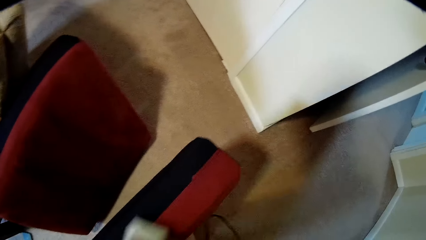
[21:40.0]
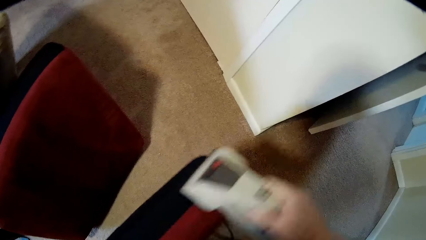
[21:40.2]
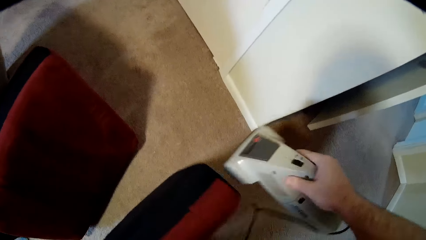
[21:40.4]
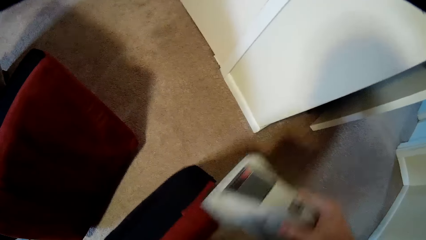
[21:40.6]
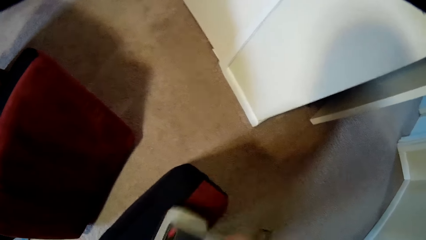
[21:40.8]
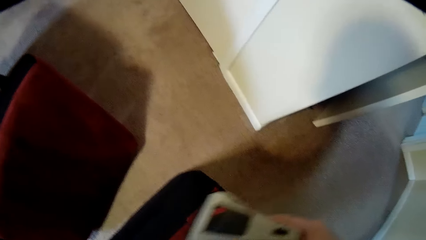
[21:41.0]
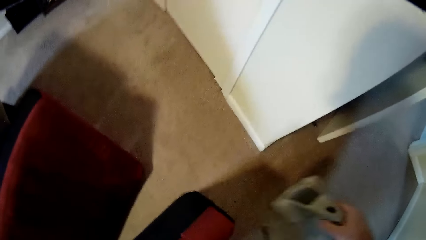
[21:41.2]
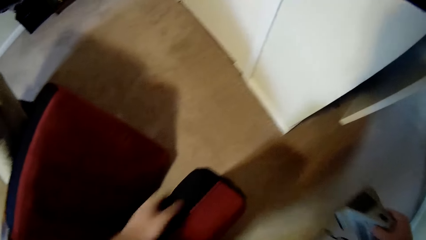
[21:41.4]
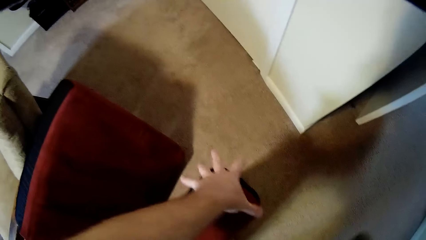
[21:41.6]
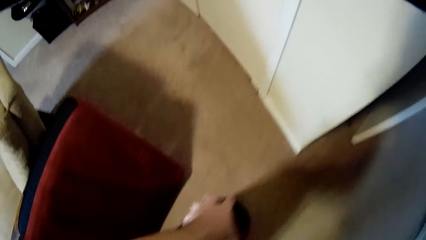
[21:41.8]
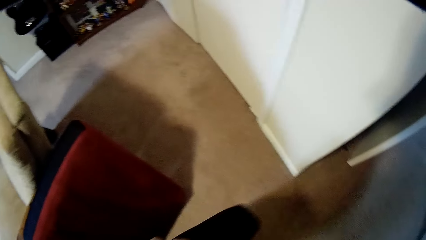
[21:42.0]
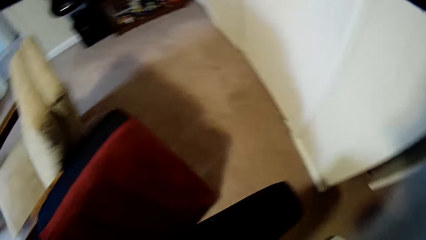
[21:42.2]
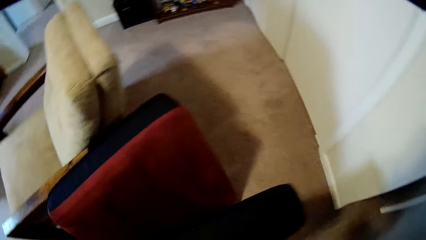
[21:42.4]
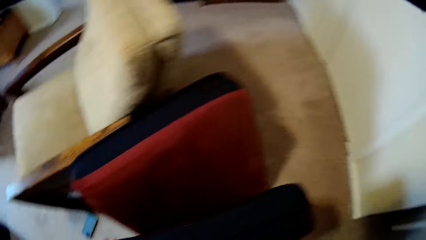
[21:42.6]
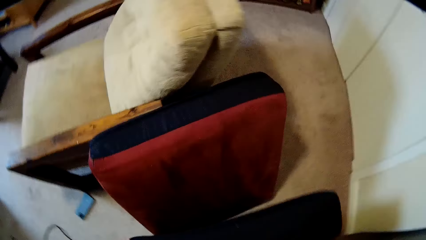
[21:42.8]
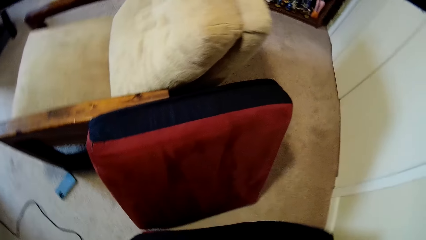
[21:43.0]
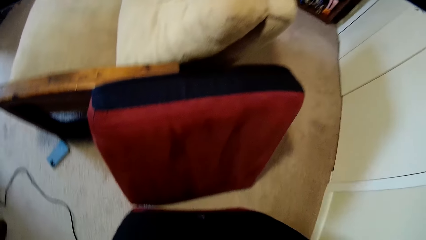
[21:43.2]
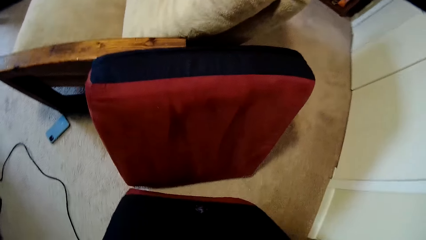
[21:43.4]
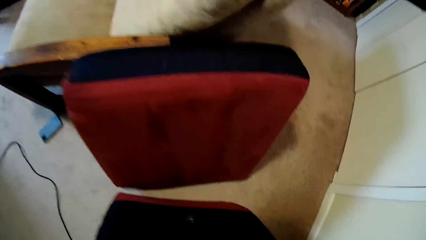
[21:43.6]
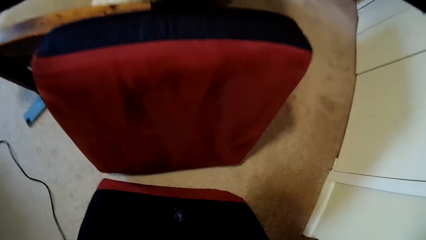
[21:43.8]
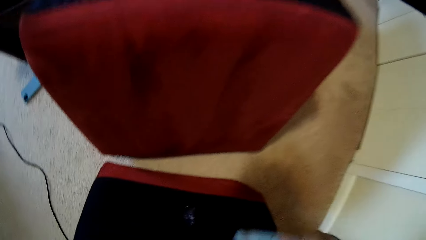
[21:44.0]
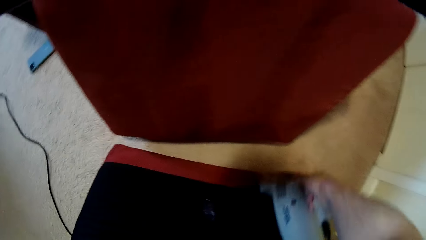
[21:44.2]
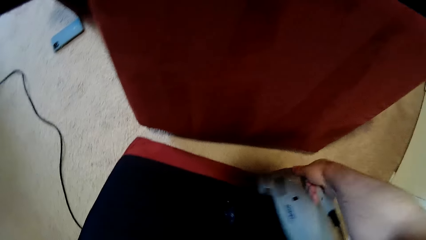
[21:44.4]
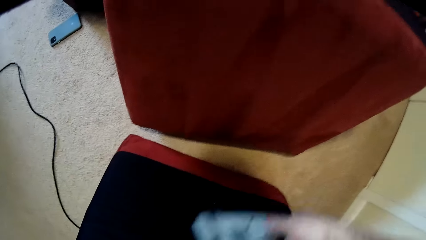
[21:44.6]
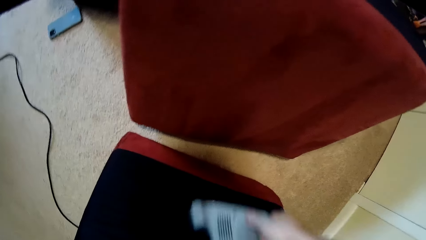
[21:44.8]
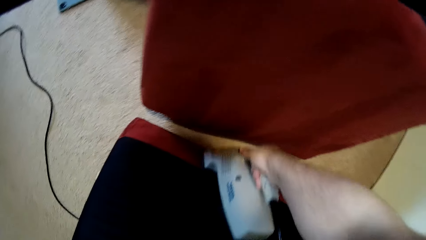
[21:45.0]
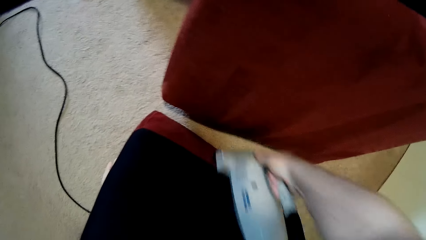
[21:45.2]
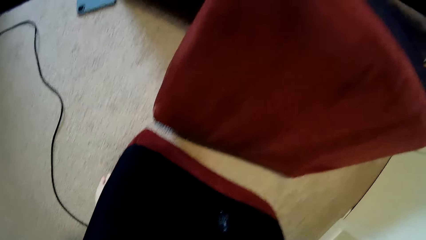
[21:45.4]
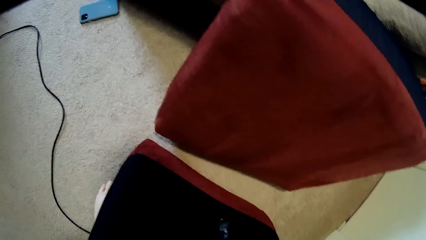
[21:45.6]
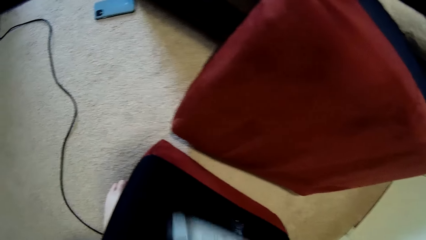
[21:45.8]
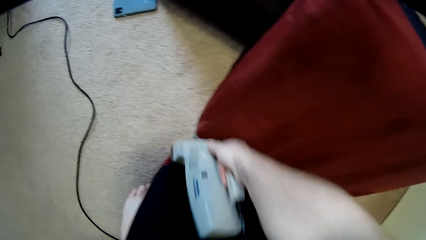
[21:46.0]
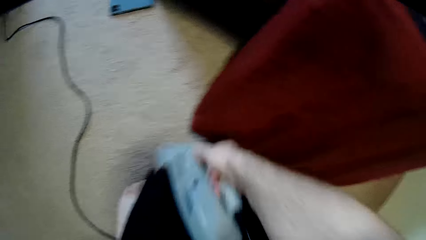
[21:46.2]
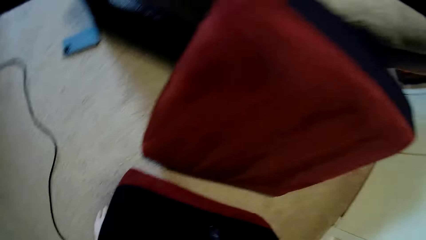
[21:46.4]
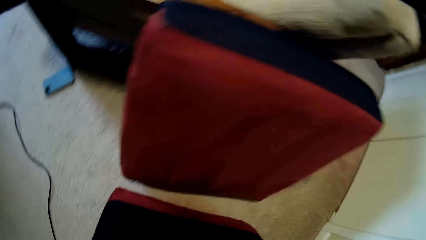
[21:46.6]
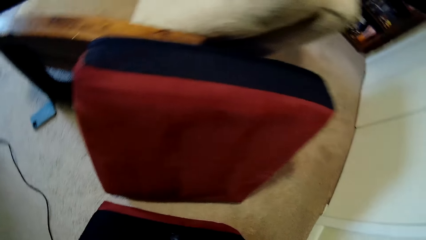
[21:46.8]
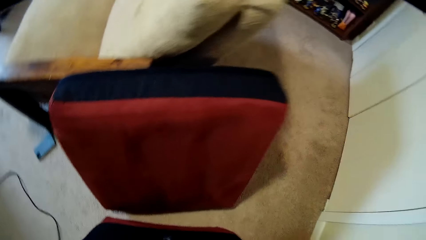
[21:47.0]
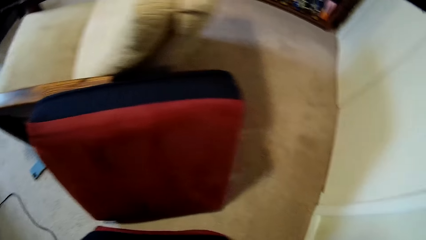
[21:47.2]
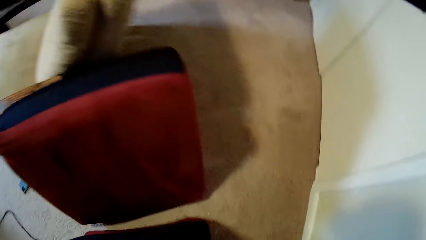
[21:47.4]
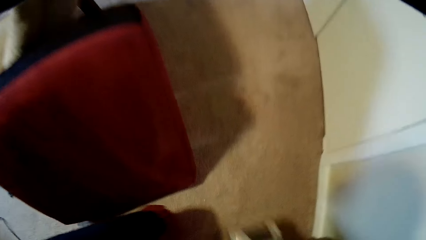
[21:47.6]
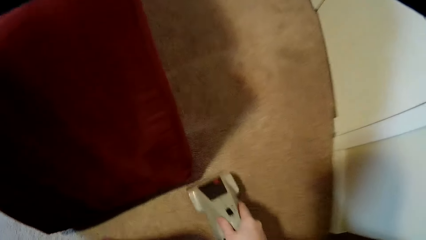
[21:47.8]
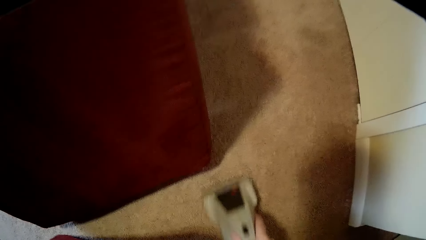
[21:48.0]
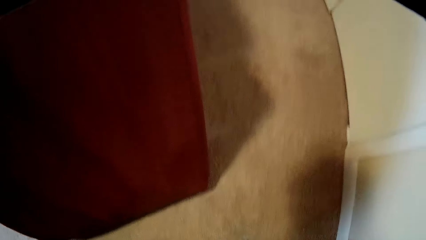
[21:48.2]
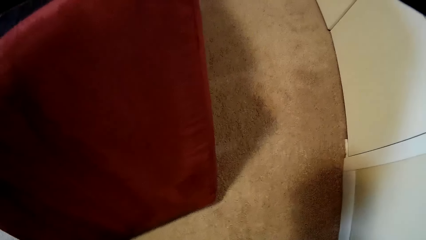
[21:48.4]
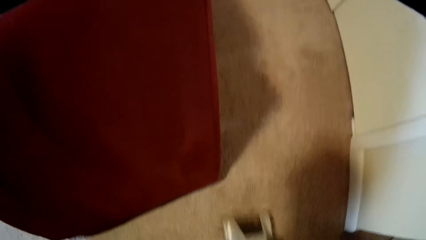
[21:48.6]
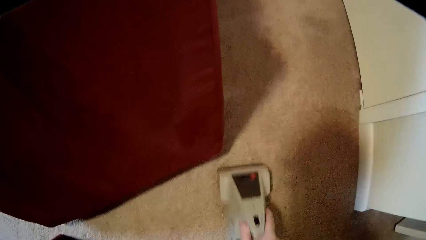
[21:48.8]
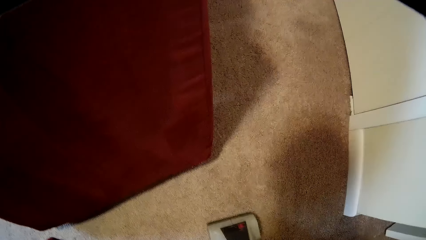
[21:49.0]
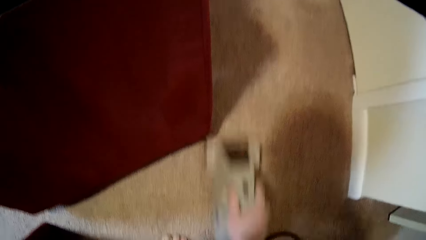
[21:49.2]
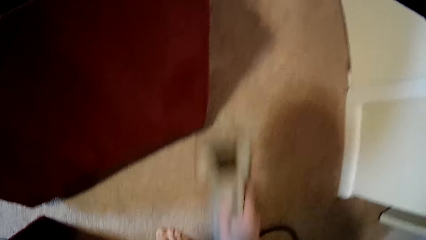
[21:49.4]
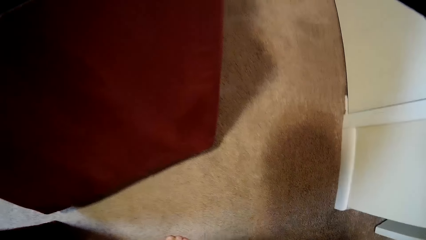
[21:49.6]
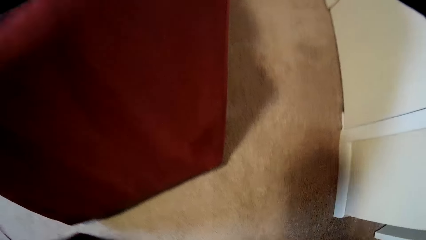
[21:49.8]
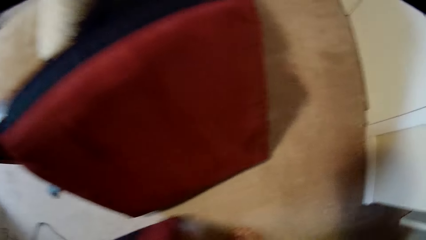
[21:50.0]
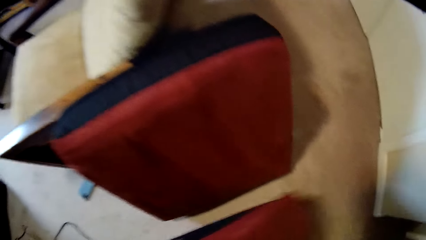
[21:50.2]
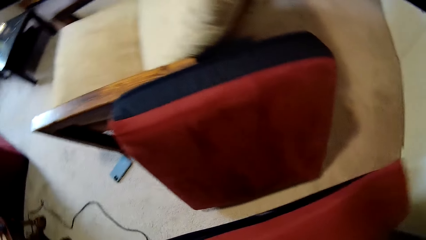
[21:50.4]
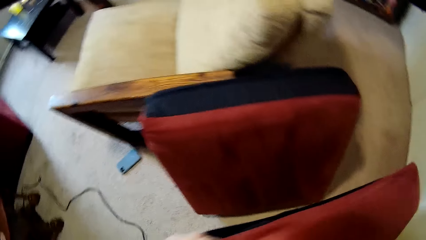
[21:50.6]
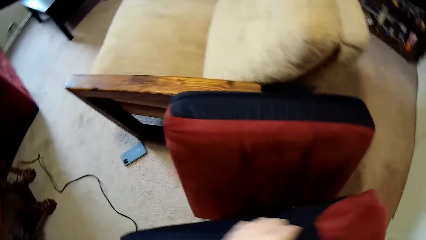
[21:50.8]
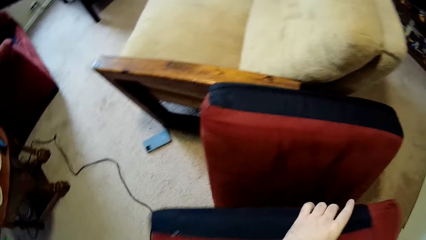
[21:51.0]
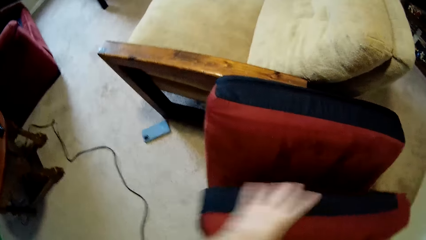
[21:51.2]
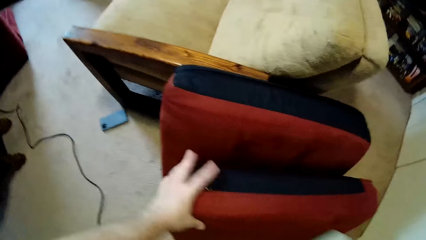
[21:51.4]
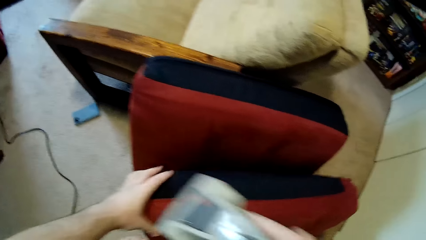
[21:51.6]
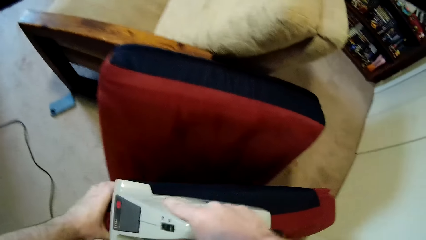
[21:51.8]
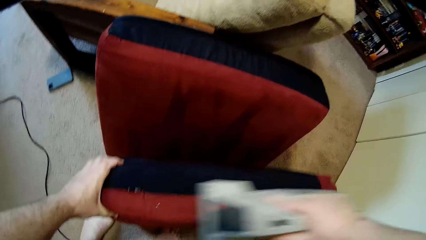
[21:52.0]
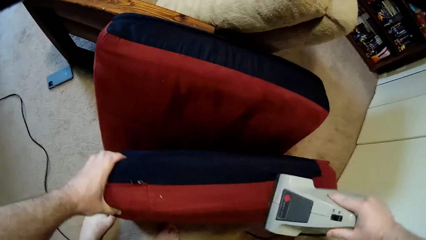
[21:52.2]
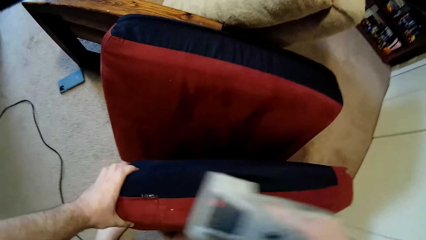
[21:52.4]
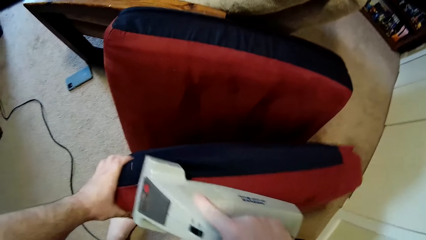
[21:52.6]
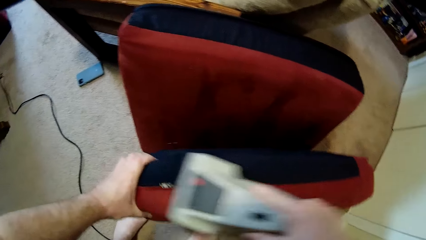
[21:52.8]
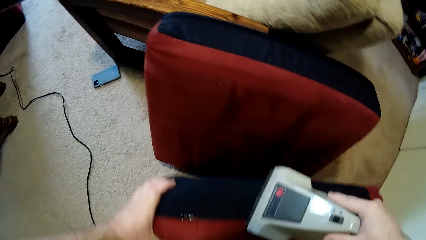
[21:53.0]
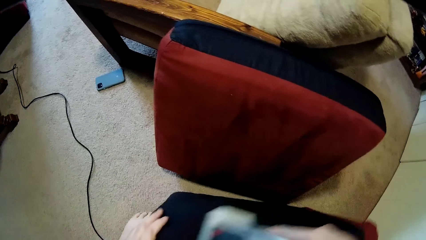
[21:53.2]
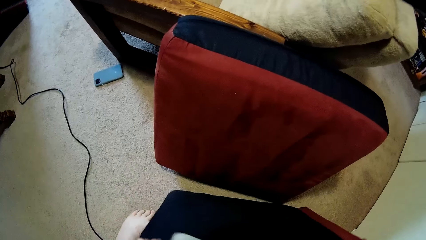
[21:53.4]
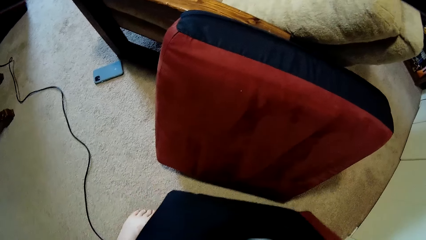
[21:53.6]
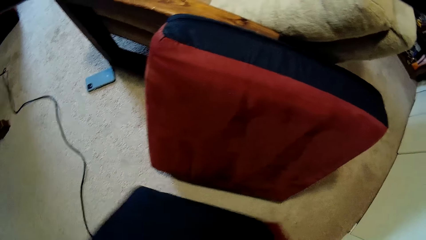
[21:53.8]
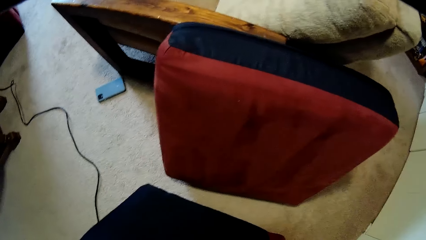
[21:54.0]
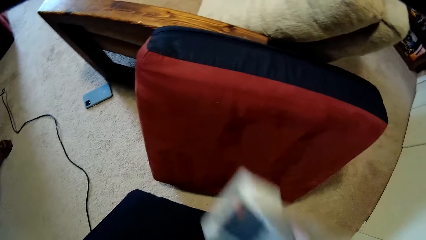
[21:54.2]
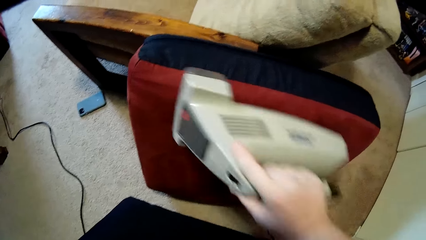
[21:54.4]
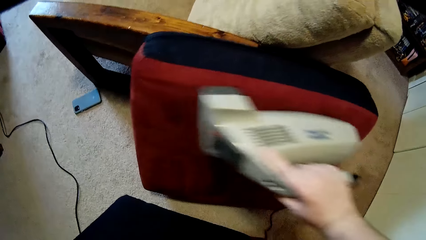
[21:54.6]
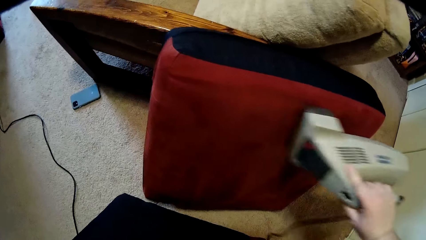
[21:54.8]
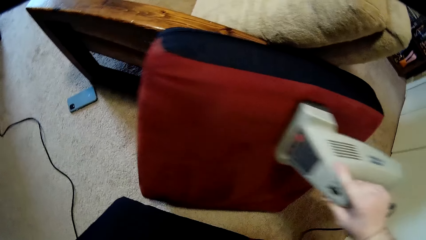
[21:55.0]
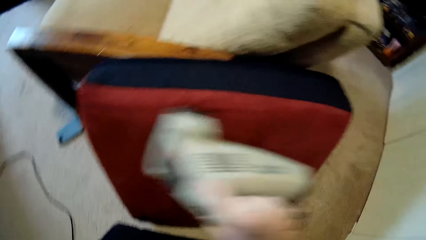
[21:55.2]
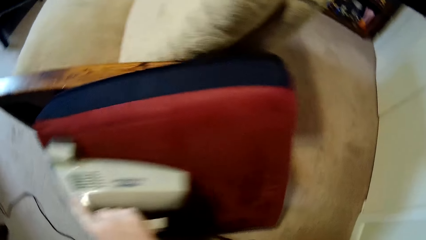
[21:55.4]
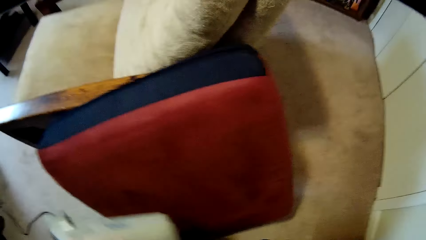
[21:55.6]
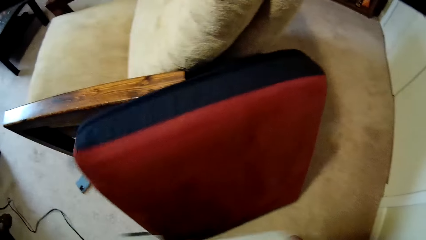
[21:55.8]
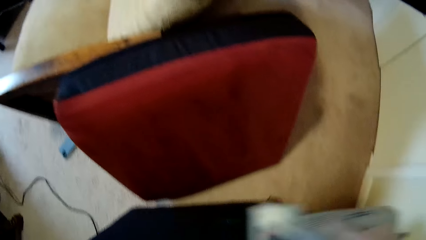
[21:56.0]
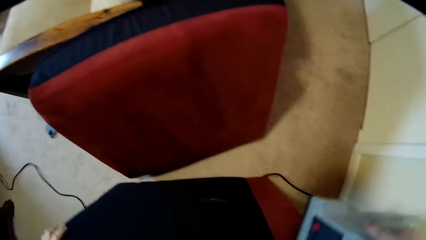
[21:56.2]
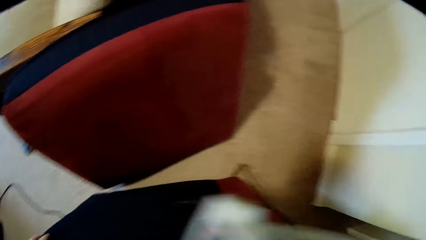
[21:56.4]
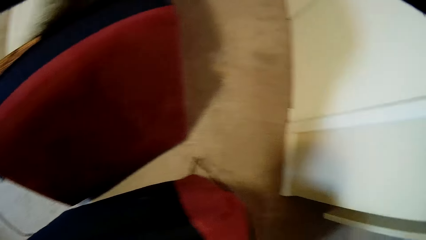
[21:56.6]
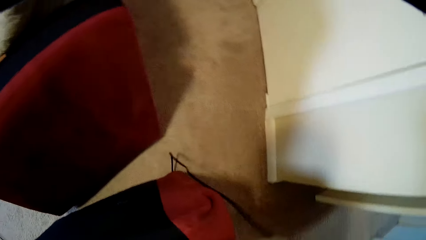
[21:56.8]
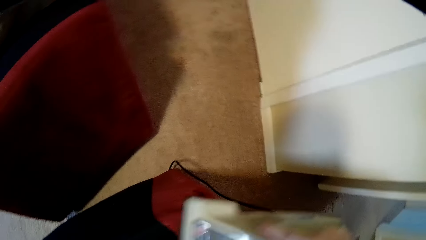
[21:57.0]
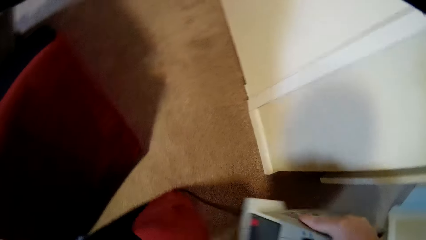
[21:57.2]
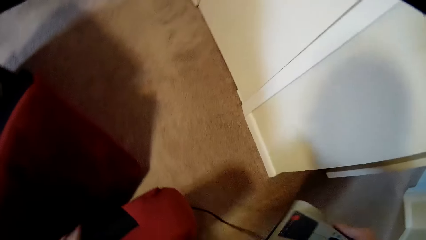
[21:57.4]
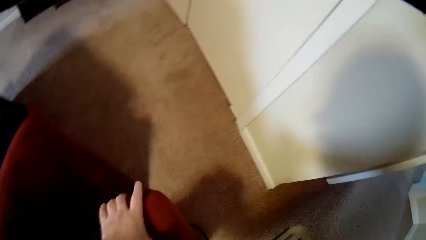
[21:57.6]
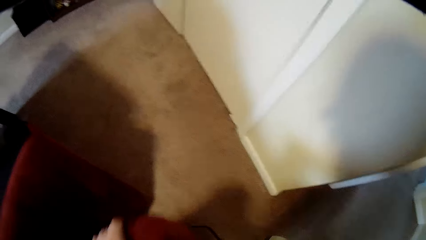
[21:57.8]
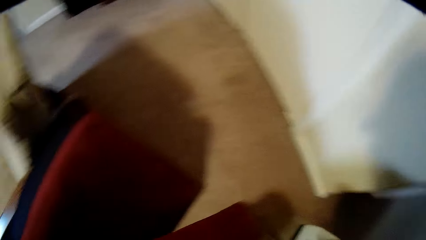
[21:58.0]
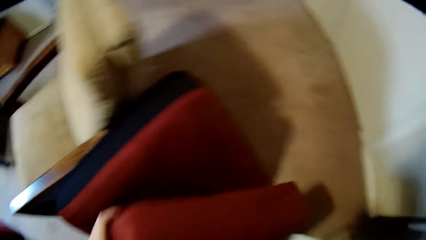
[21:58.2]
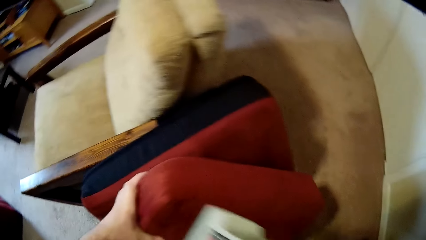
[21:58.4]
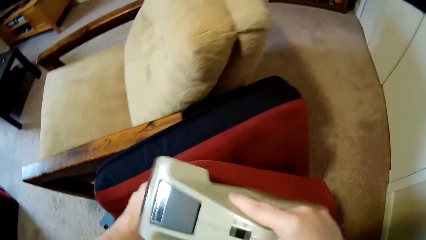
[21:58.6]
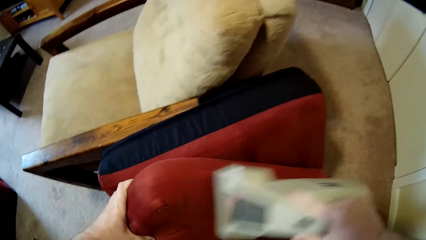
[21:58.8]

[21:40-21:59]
The camera wearer cleans the carpet. They clean the other cushion.
